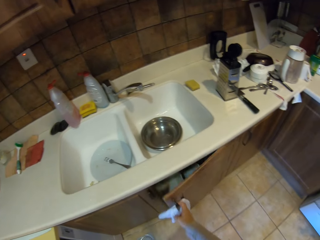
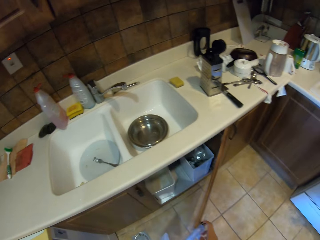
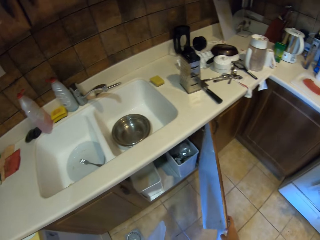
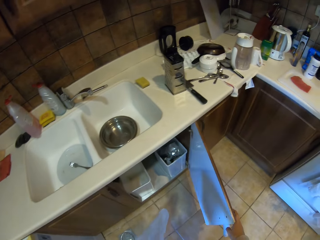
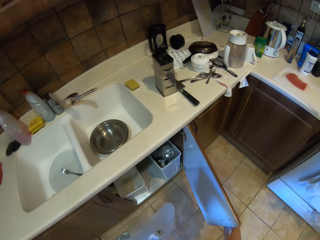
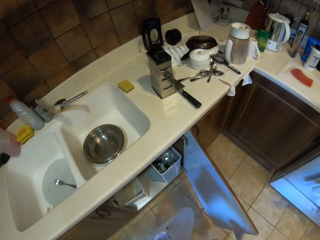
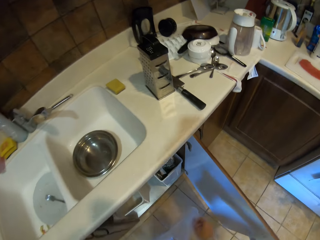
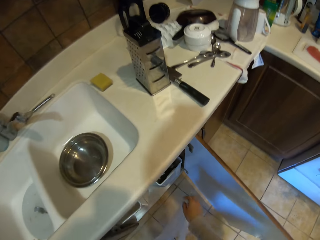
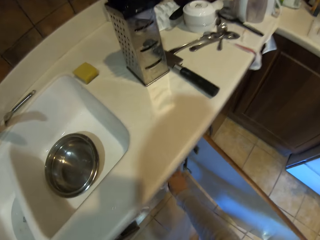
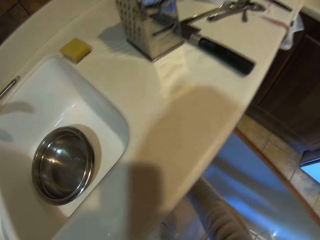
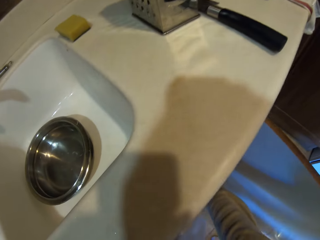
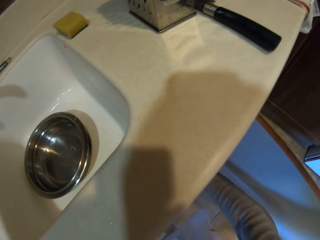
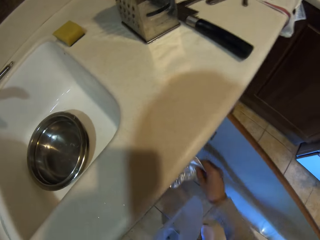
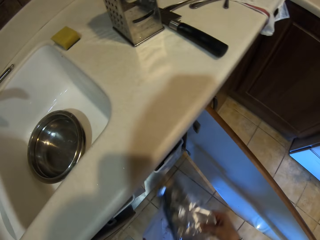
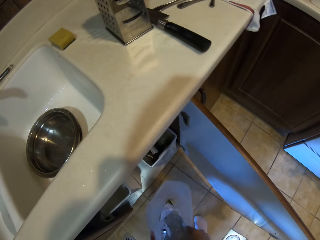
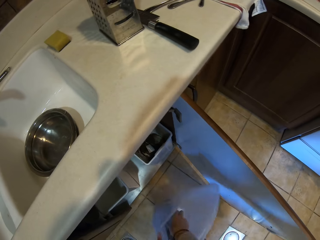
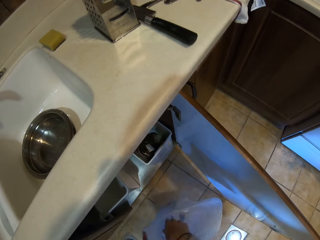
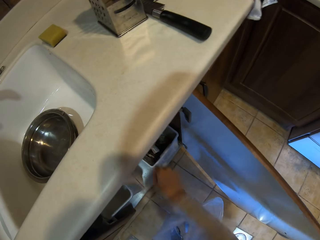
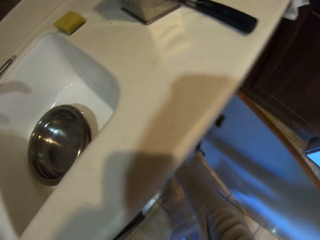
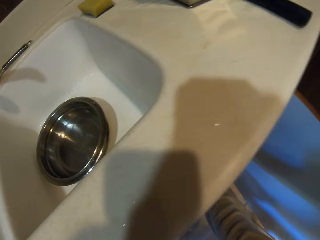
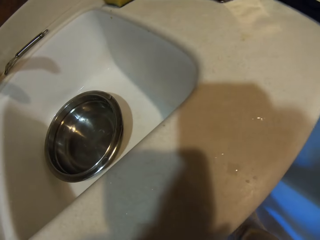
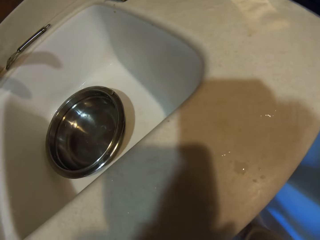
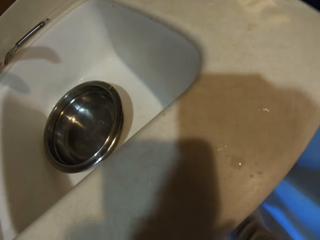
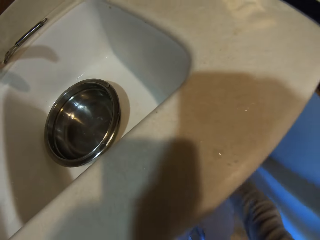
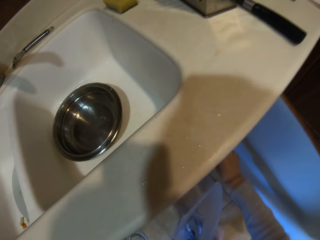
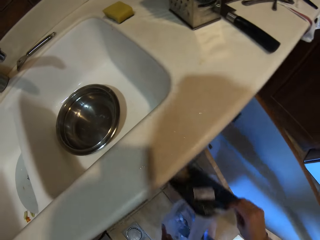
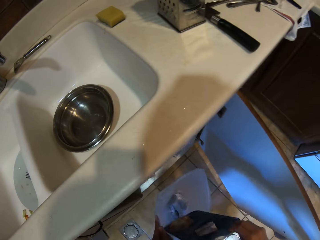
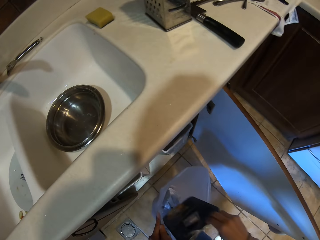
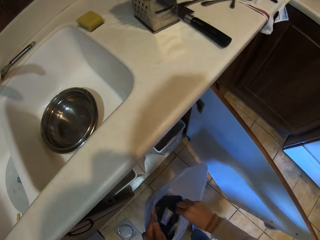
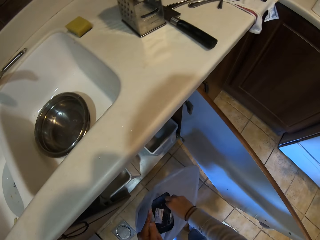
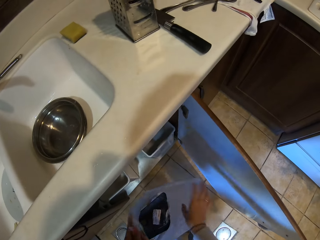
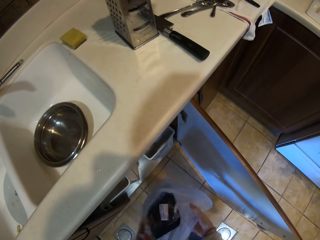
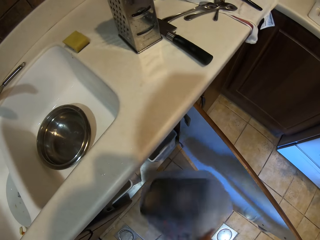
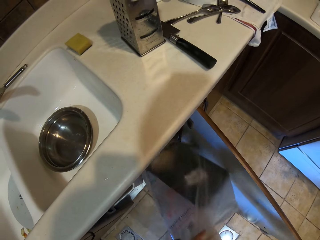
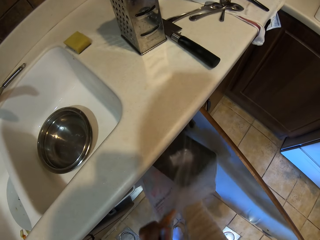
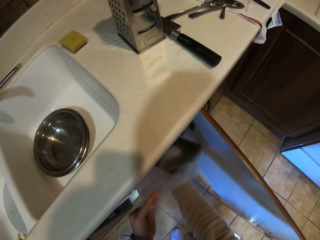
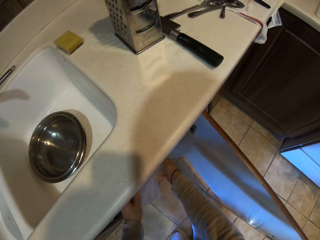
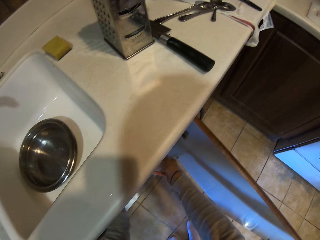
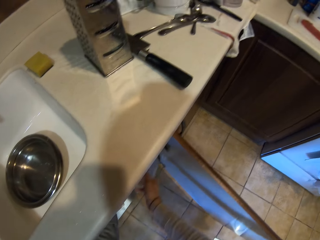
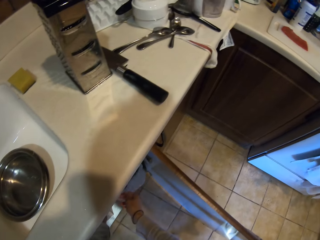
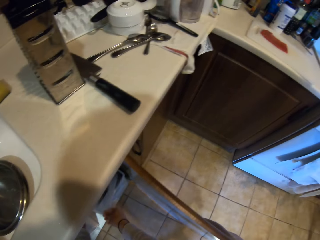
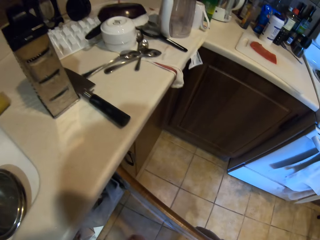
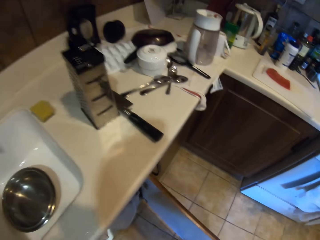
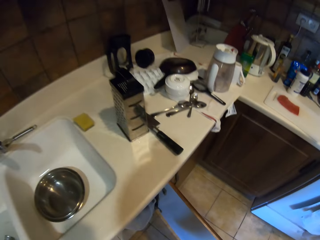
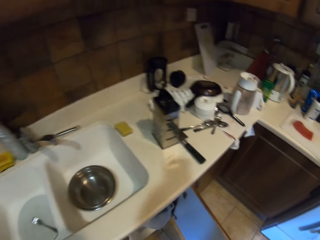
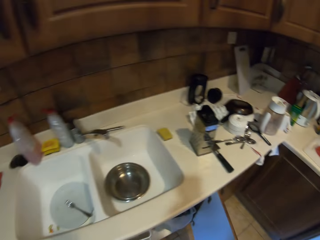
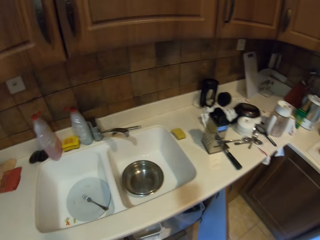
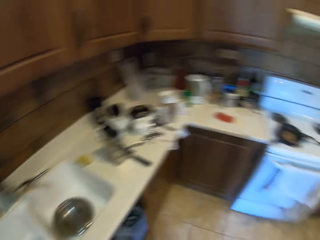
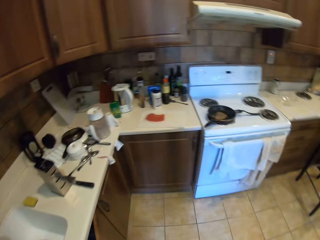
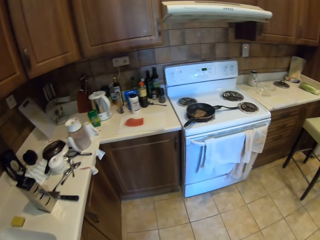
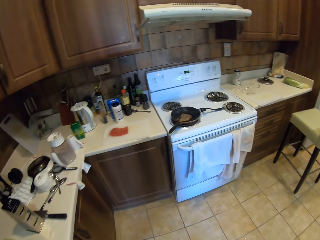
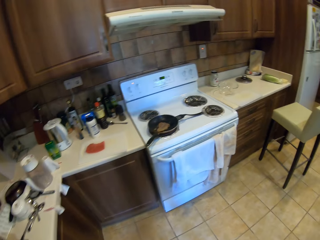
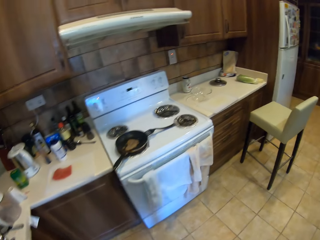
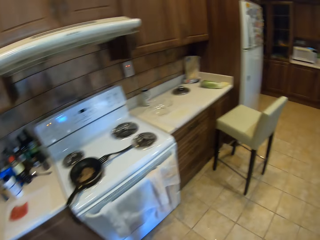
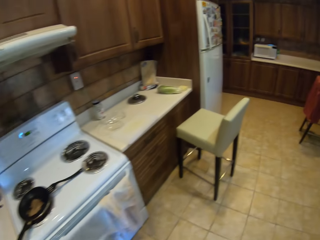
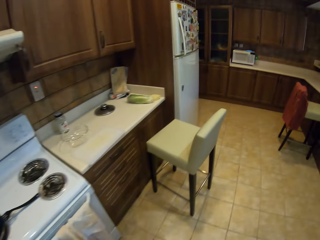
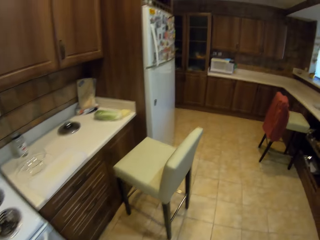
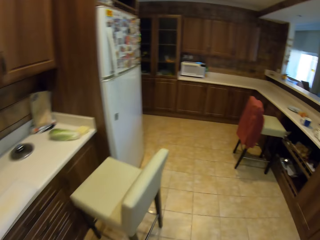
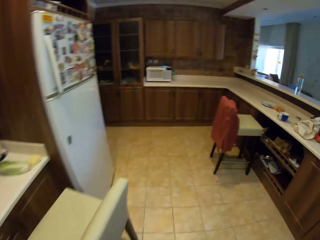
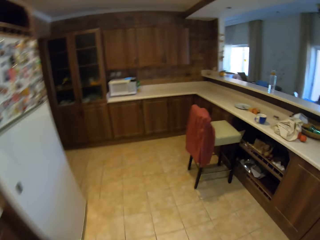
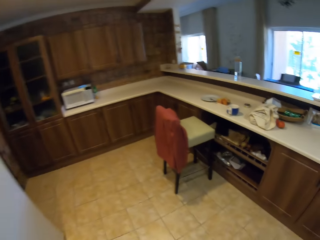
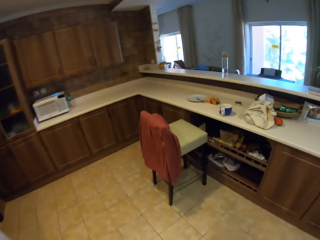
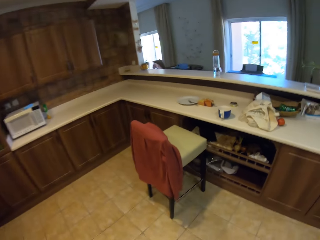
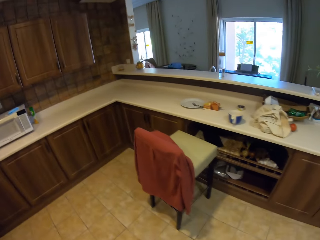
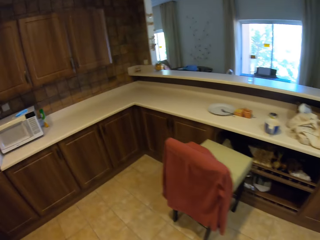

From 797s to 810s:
The camera wearer opens the cabinet door. They pick up the dirt or paper foil. They put the dirt in the polythene paper. They pick up the container. They put the container in the polythene paper. They put the polythene paper in the cabinet. They close the cabinet door. They walk around the kitchen.

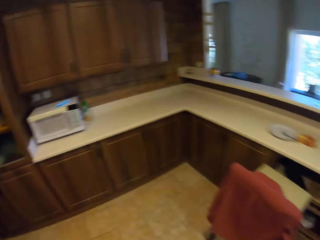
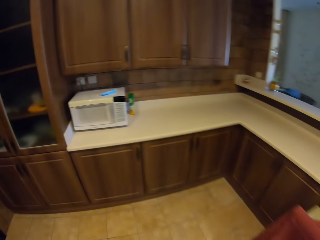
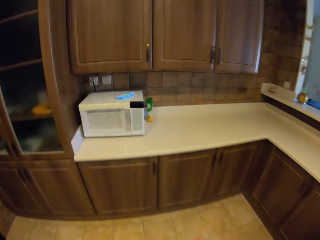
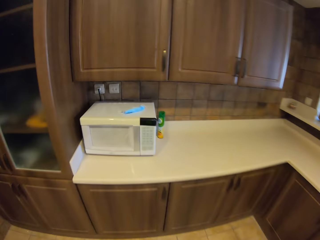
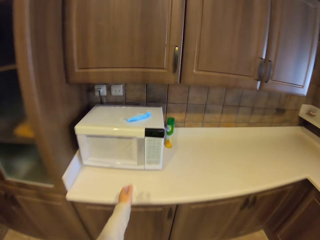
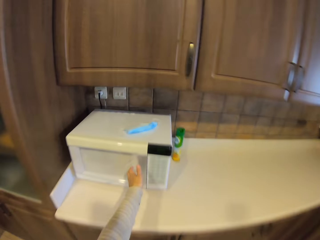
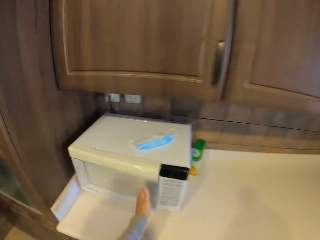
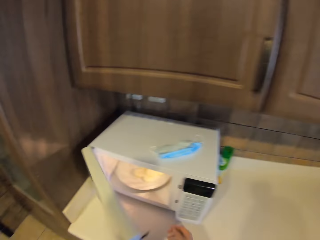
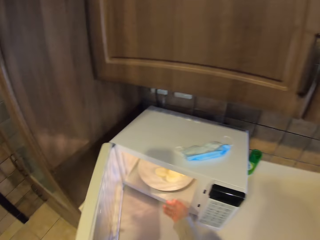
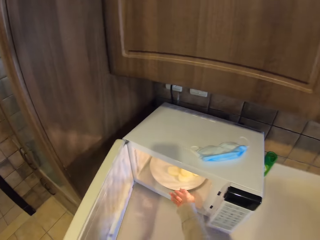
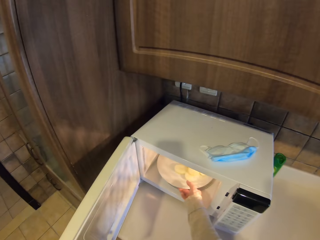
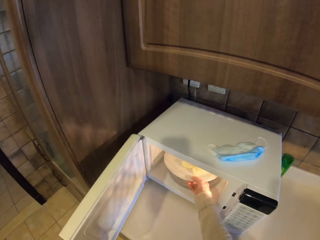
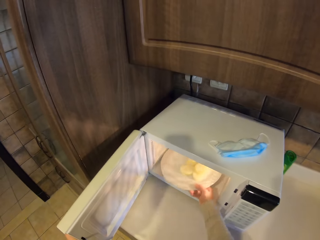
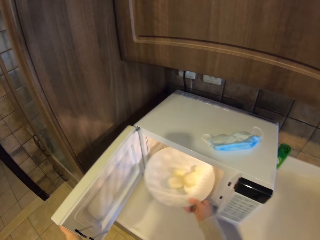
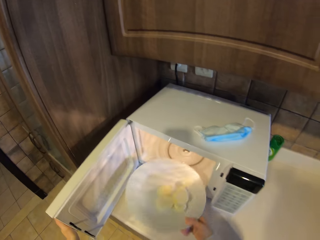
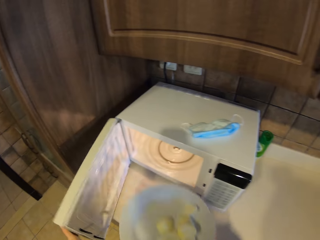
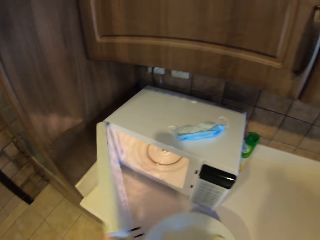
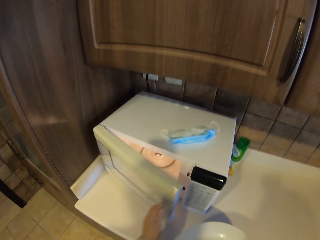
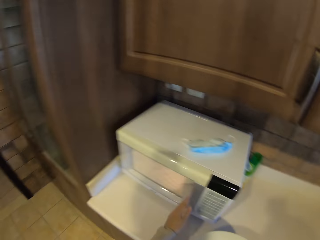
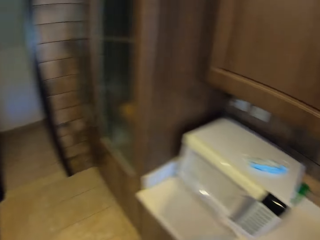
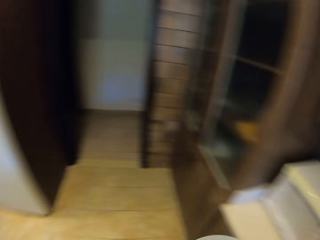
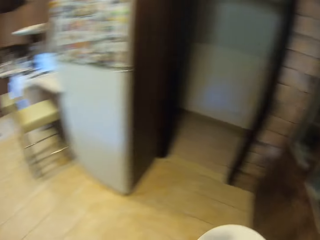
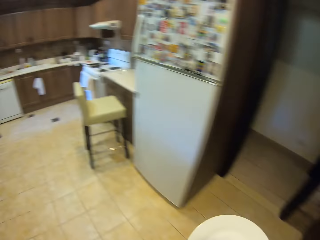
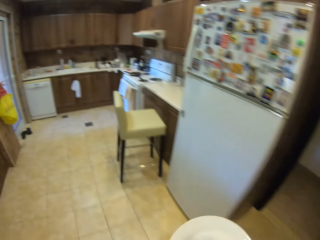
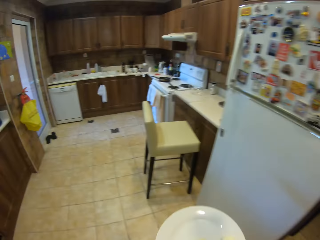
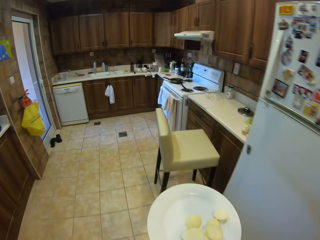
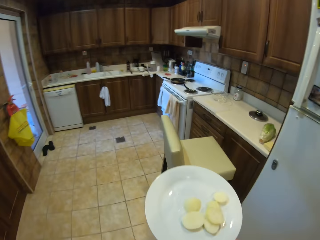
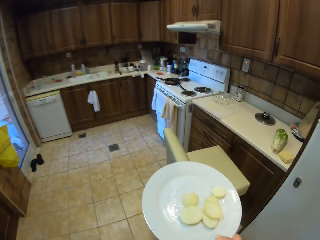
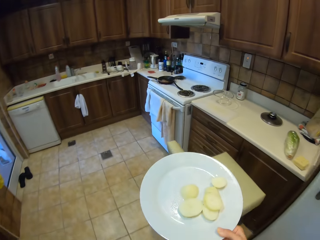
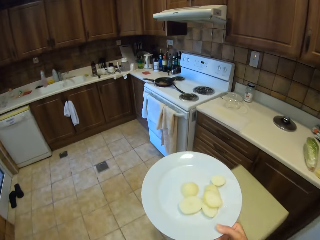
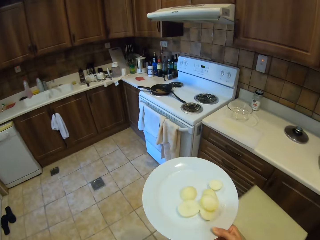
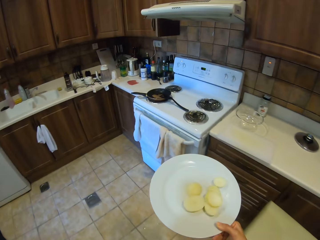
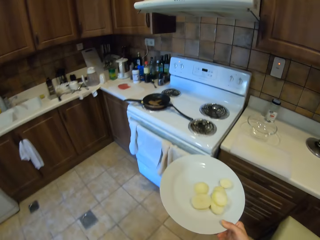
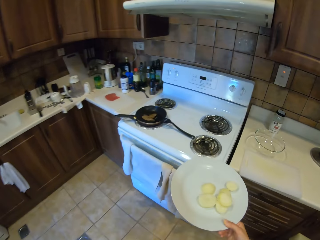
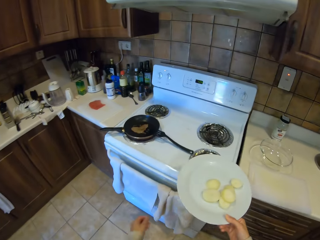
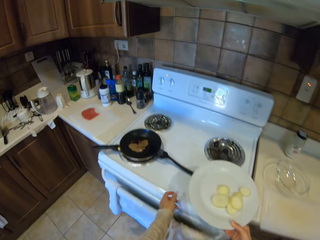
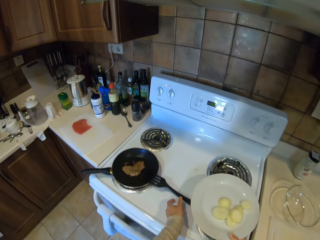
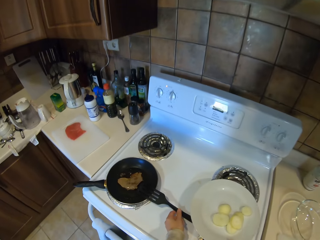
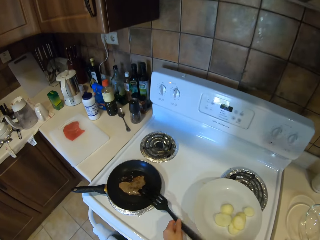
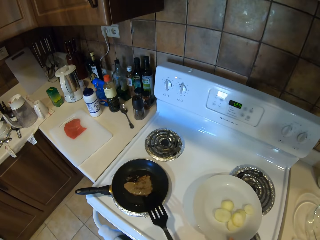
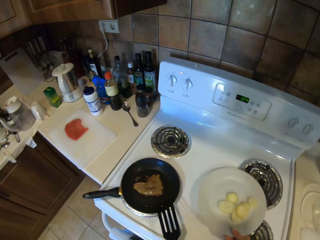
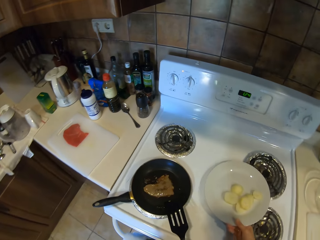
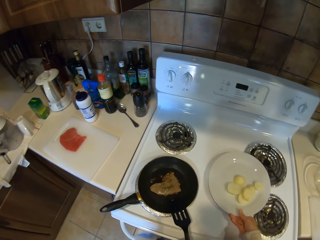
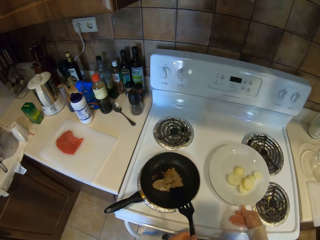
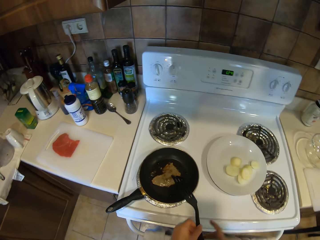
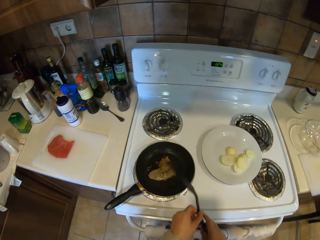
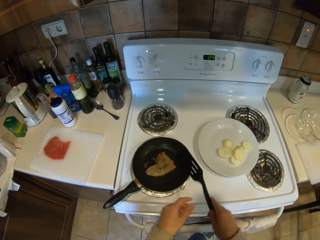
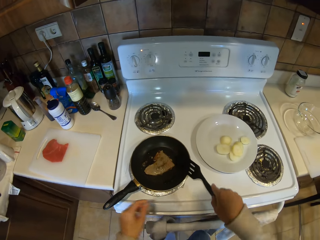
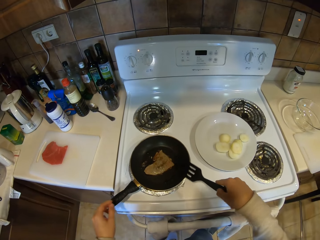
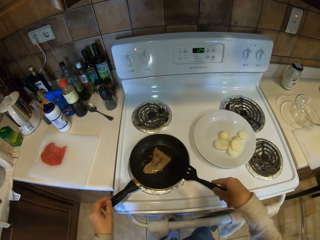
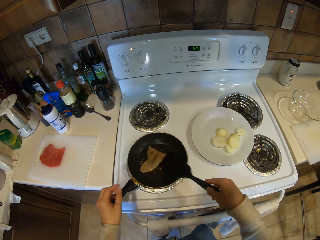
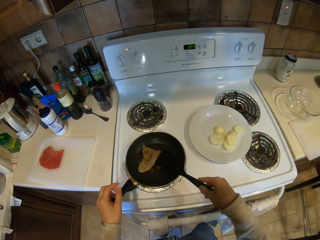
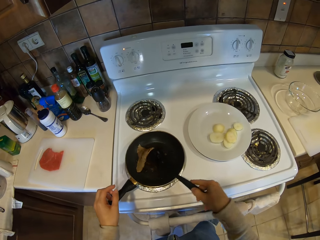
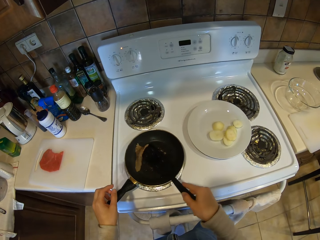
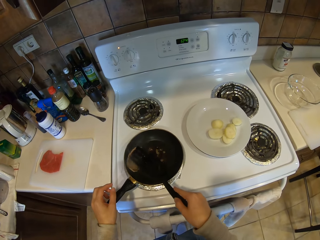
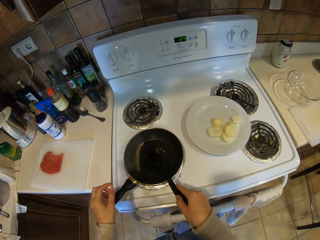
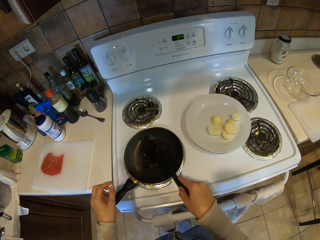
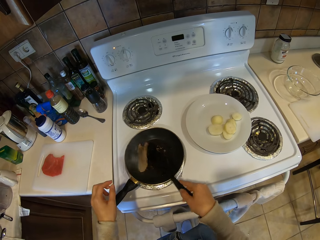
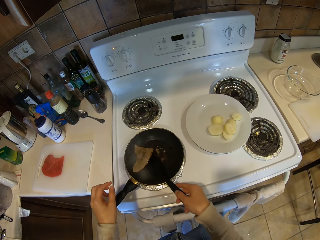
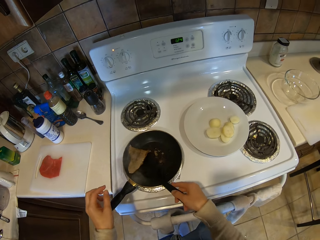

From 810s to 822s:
The camera wearer opens the microwave. They remove the plate from the microwave. They close the microwave. They walk around the kitchen. They pick up the spoon. They put the plate on the cooker. They pass the spoon to the right hand. They pick the meat with the spoon. They cook food.
